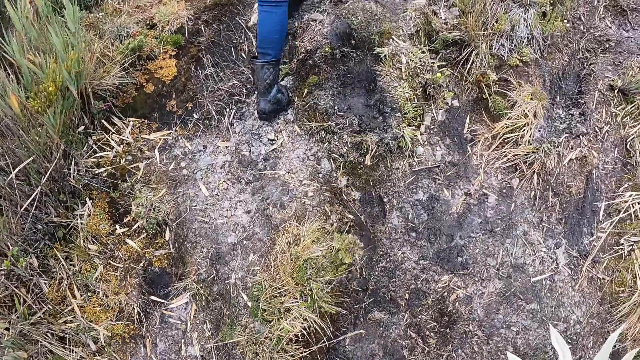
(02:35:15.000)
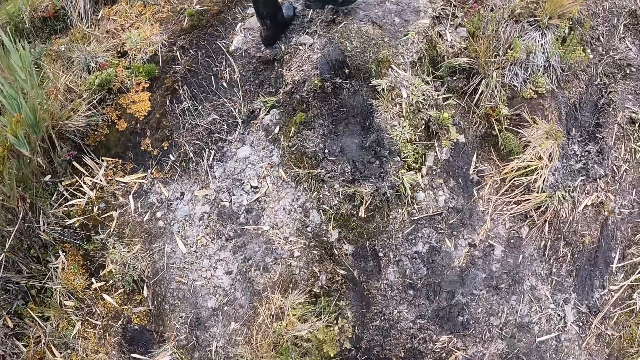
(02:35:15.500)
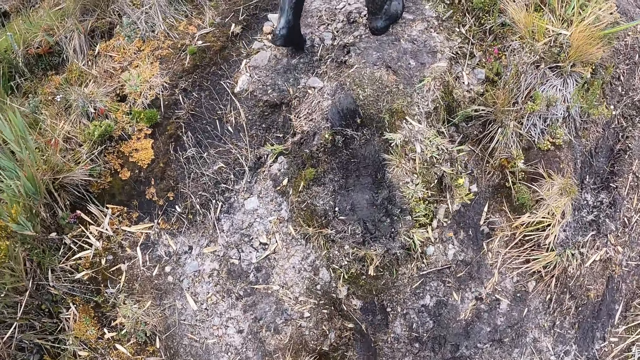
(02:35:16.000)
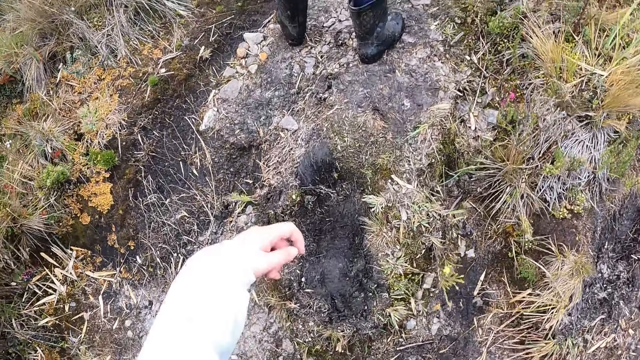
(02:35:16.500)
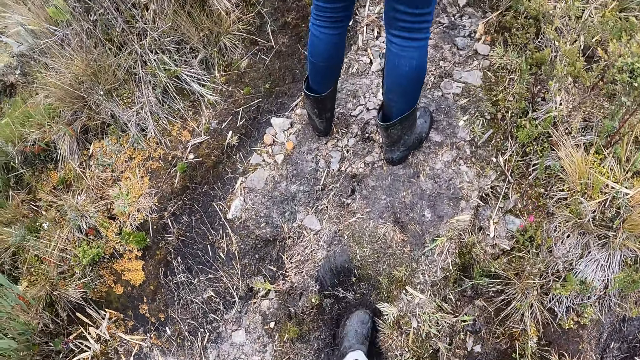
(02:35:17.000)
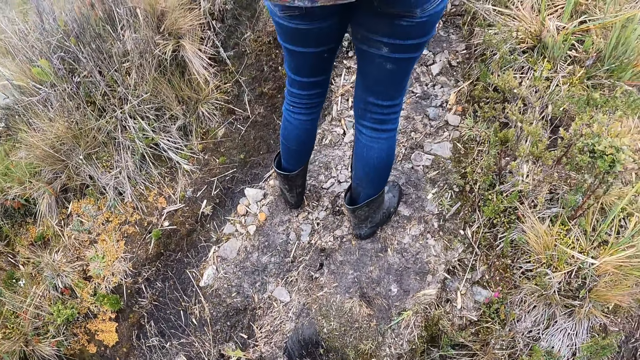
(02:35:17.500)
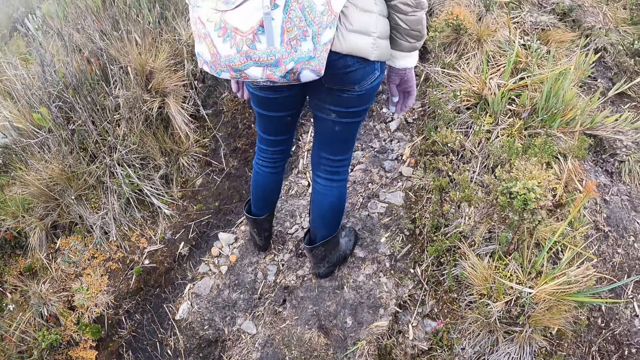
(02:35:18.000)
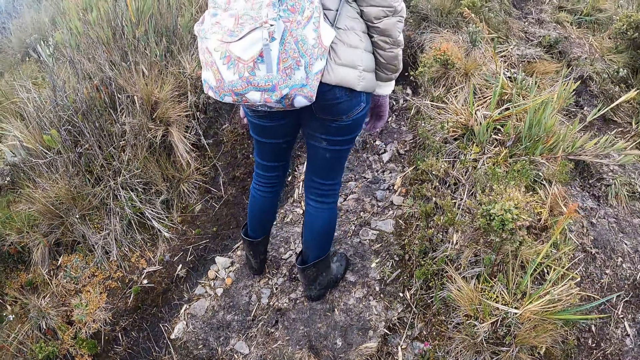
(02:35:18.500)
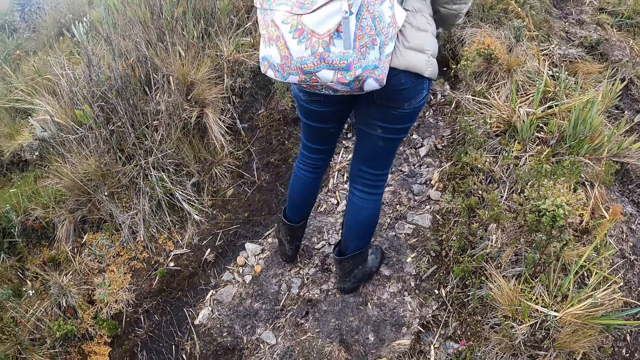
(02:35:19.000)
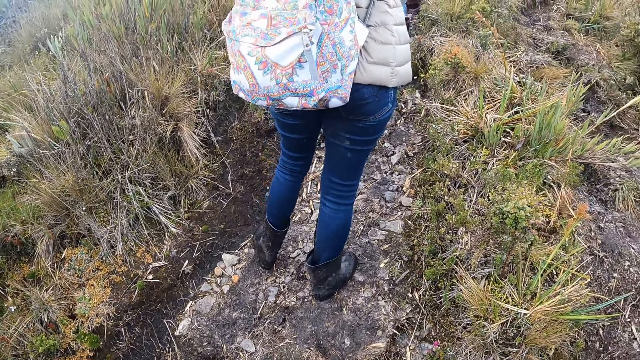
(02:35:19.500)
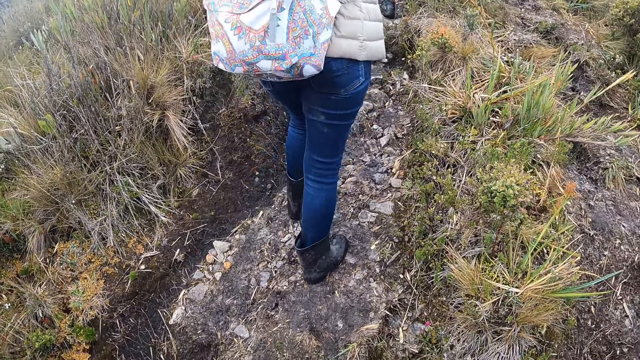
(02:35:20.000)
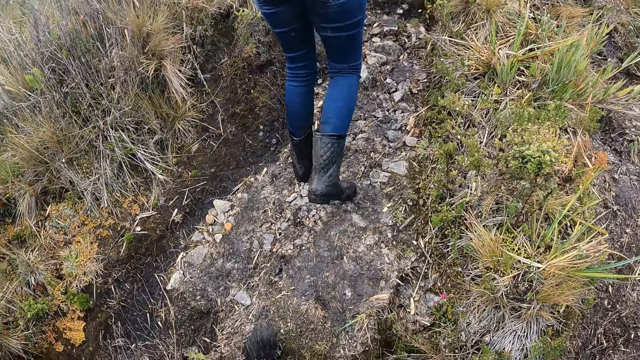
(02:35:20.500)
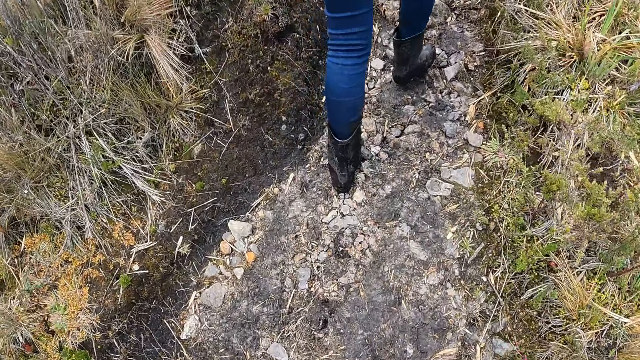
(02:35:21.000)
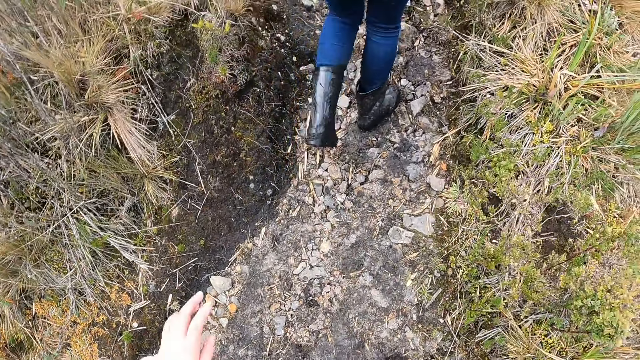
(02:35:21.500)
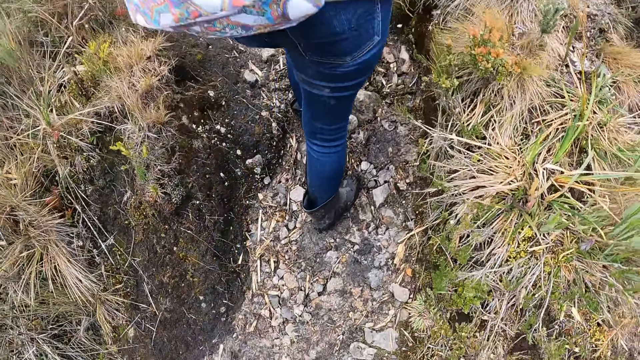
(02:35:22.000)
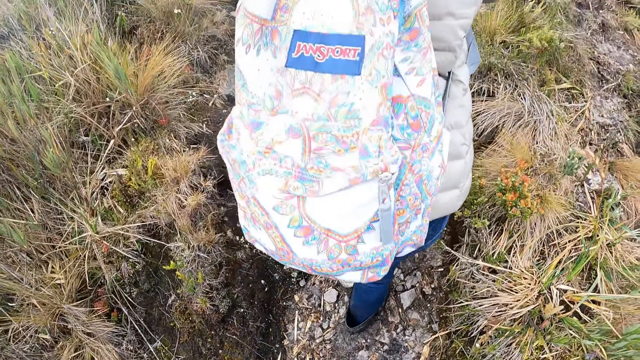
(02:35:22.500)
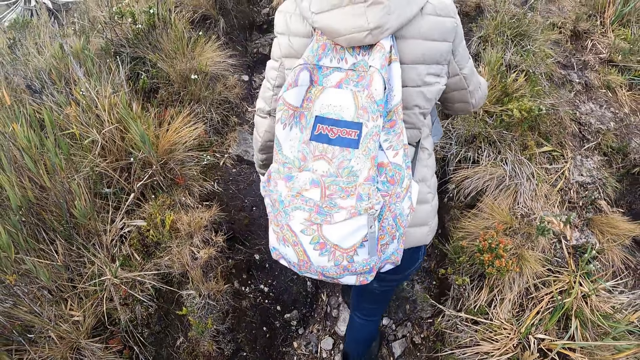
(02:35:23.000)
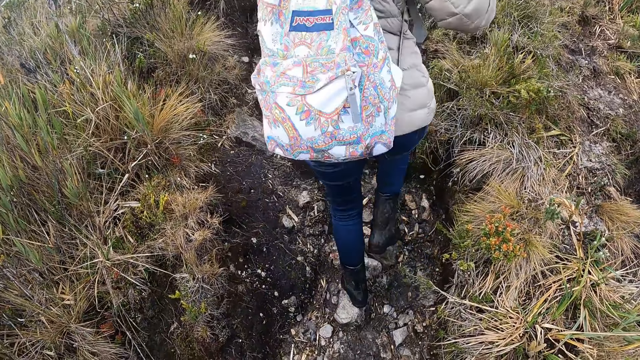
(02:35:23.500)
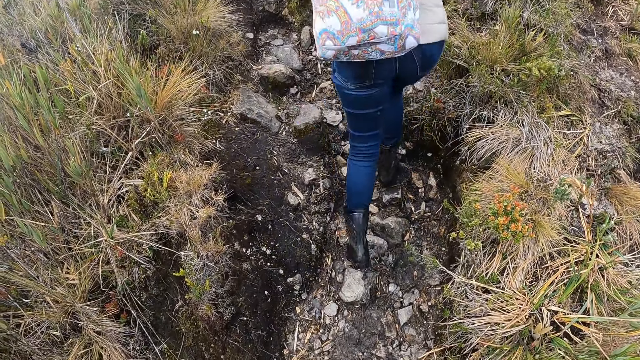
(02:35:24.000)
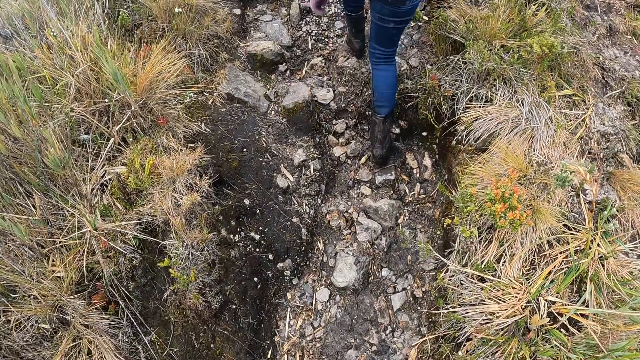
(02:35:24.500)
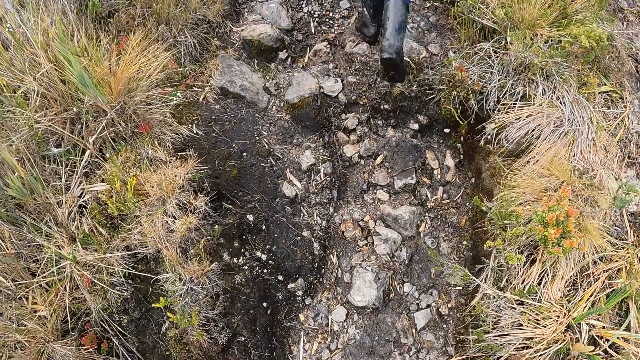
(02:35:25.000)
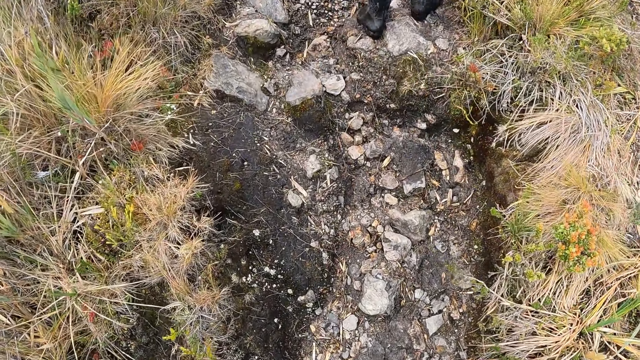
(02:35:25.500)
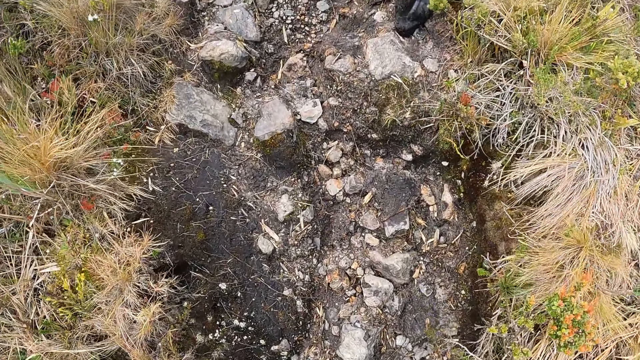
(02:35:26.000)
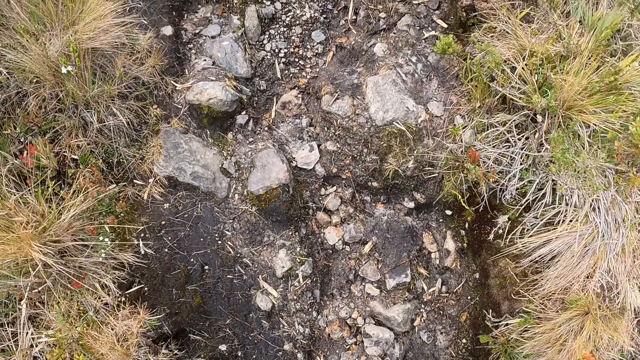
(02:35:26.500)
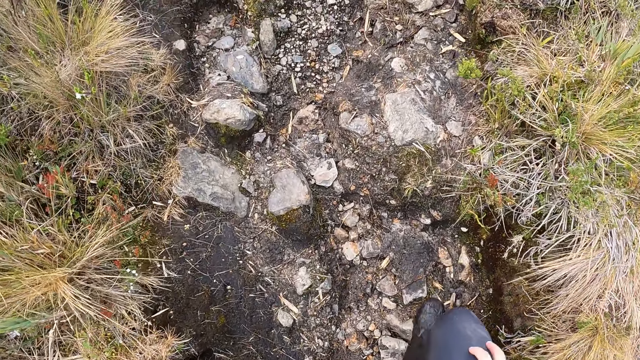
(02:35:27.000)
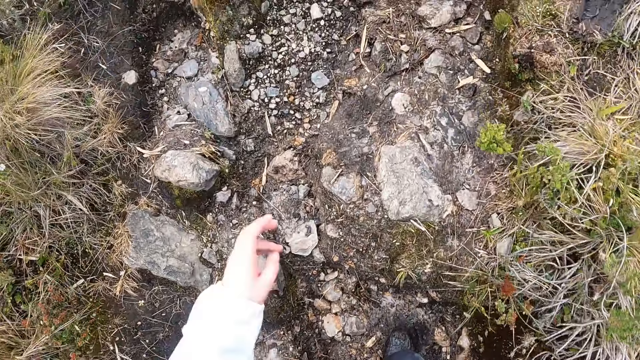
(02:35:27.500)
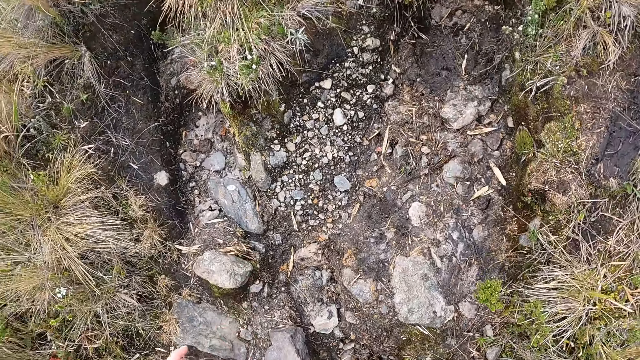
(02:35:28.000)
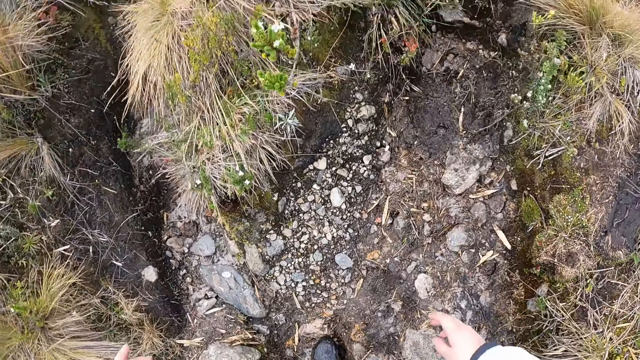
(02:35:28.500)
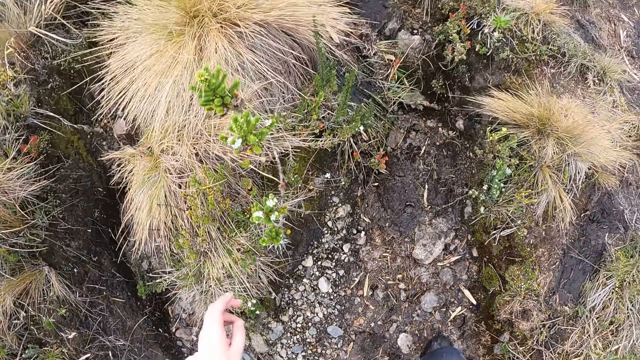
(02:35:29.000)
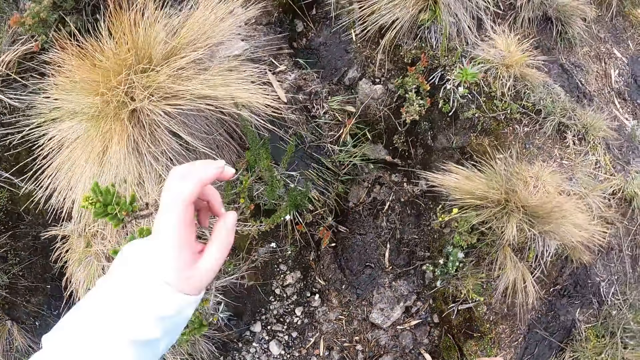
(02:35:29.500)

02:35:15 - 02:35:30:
The camera wearer looks around. They walk around. They look around. They walk around.

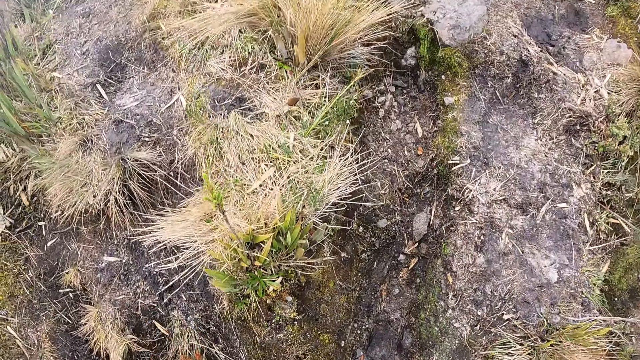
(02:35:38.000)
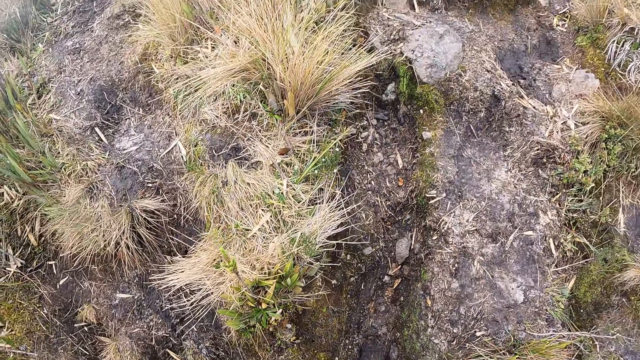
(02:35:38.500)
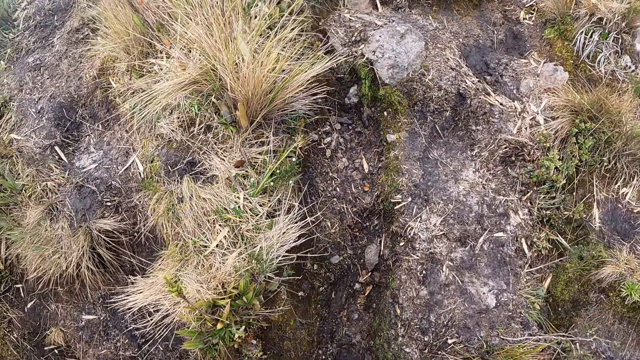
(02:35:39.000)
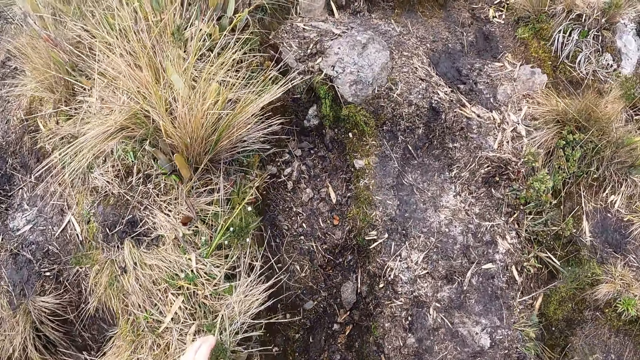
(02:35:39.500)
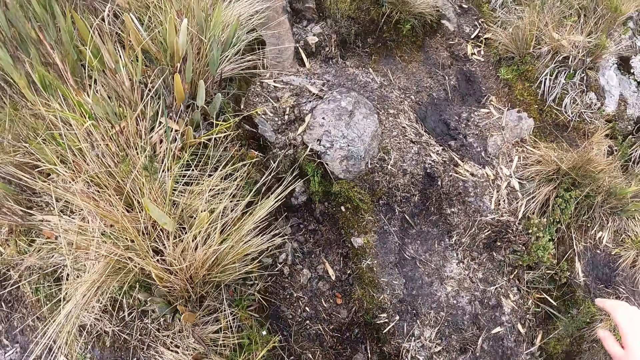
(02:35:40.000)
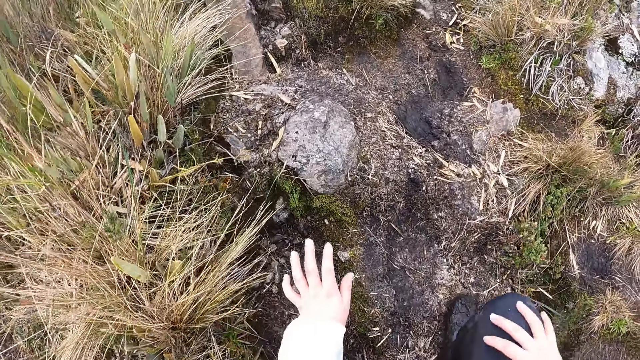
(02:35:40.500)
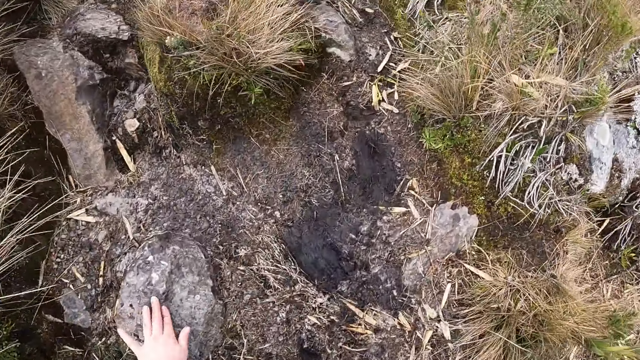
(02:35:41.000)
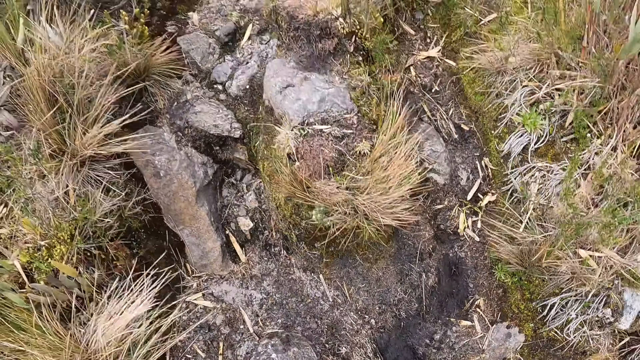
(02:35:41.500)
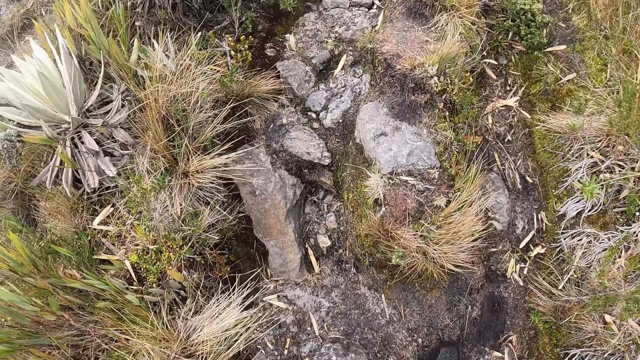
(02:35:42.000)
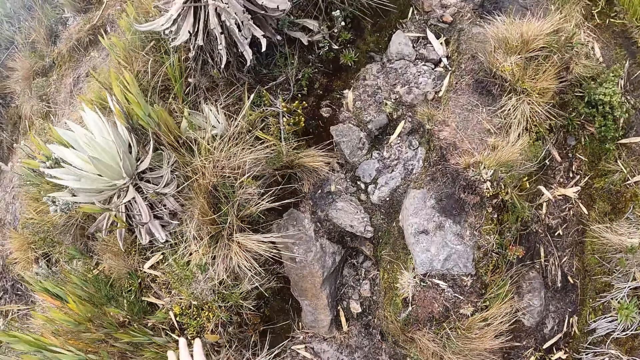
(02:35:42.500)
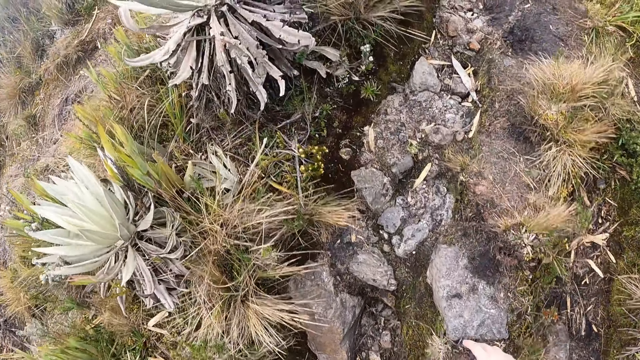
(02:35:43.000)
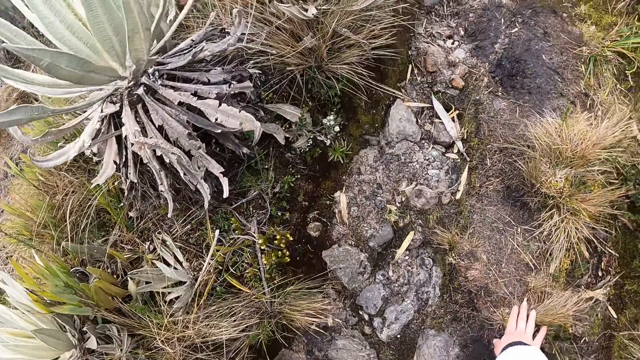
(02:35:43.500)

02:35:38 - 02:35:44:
The camera wearer puts her left hand on the ground. She puts her right hand on the ground.
